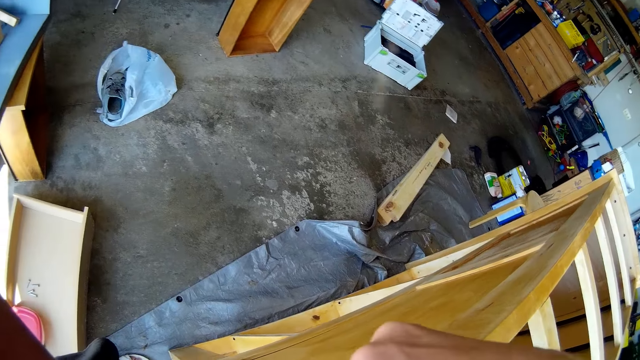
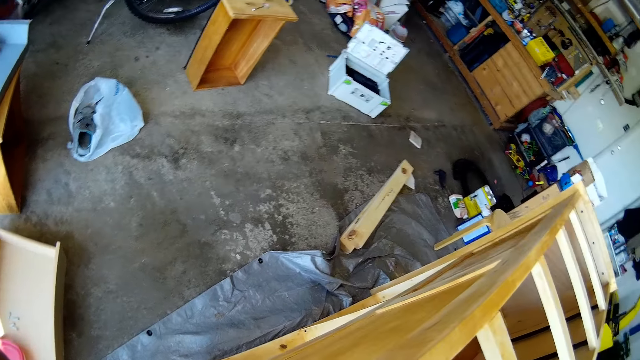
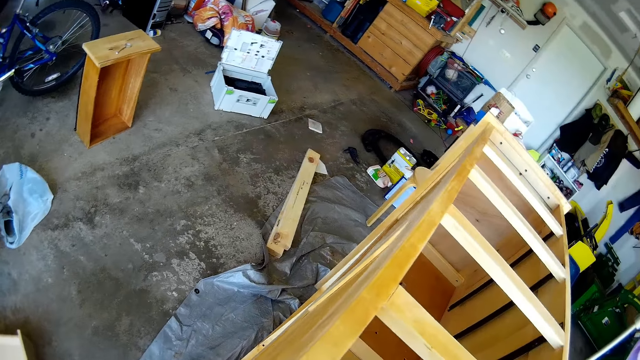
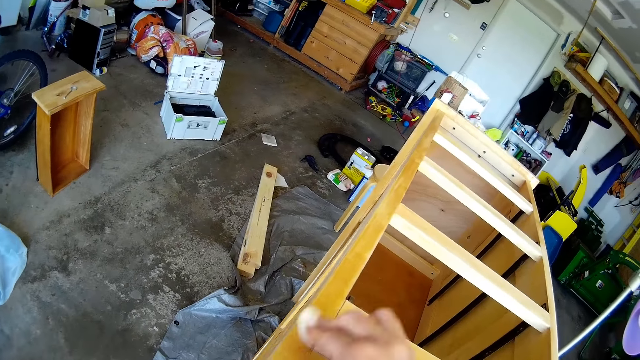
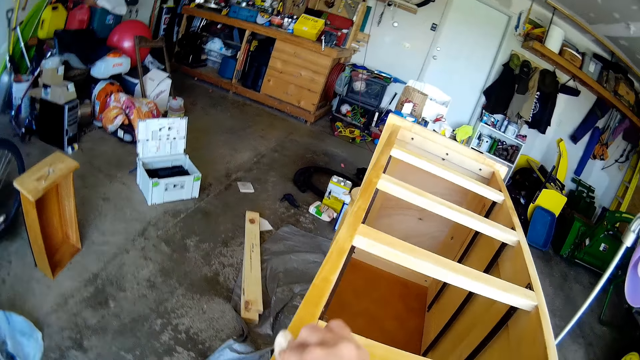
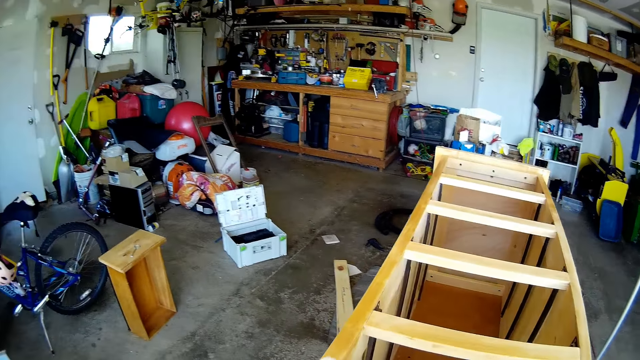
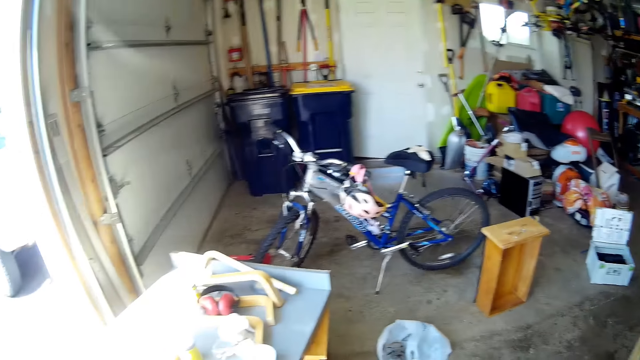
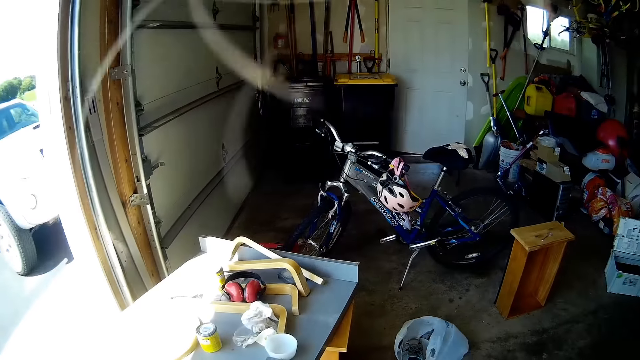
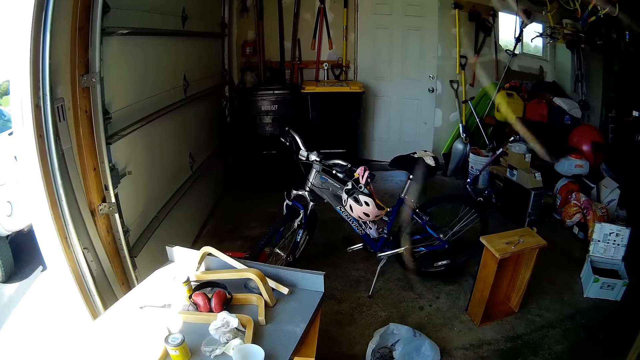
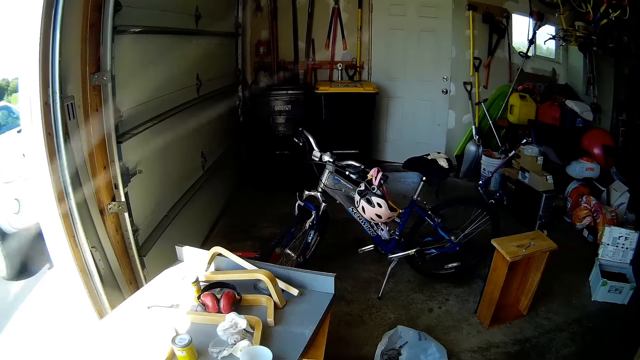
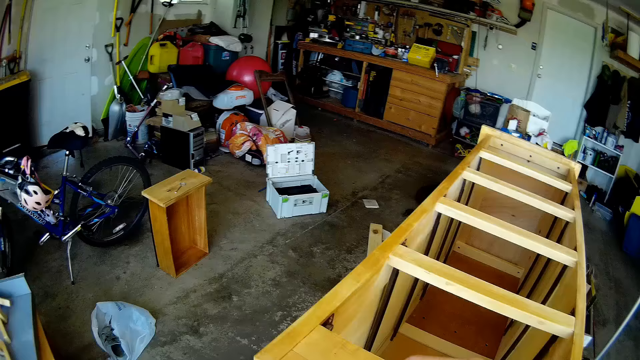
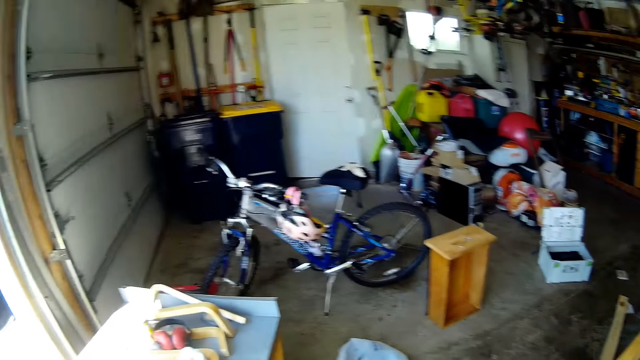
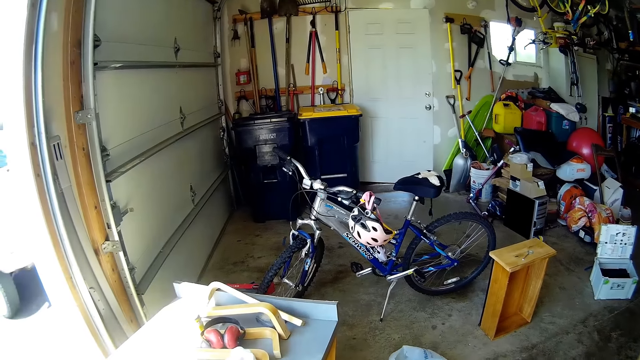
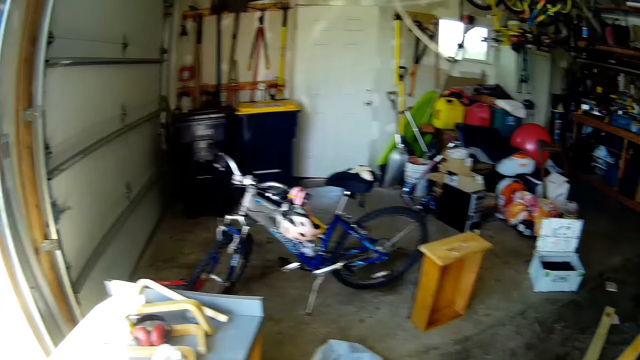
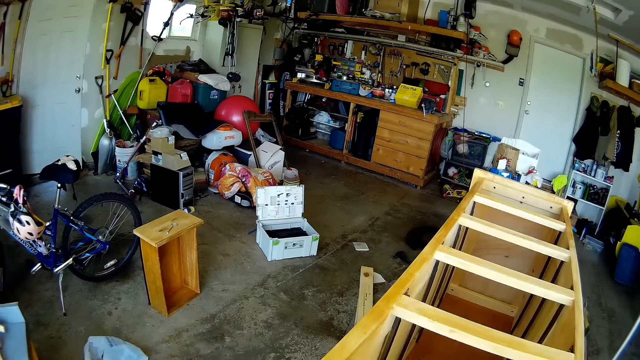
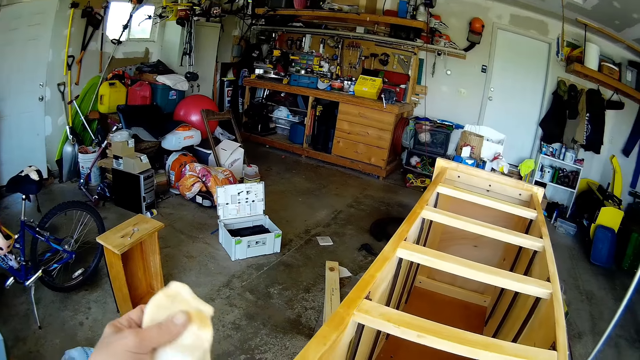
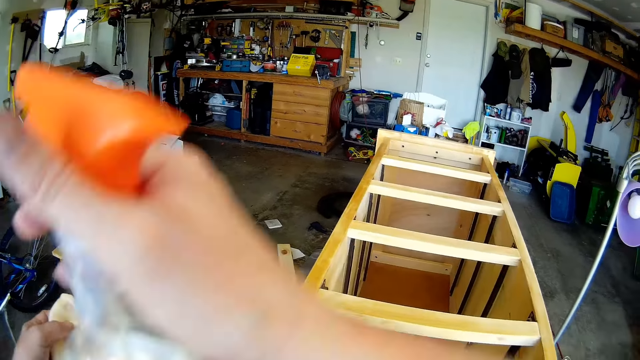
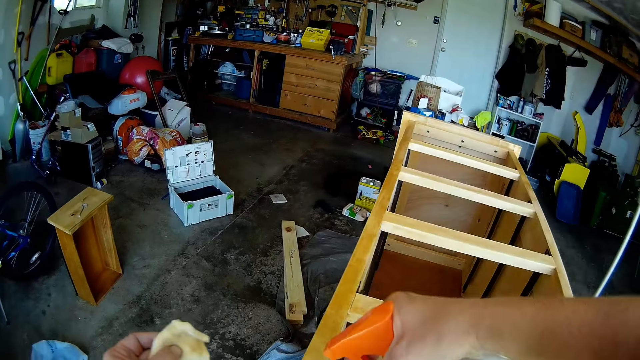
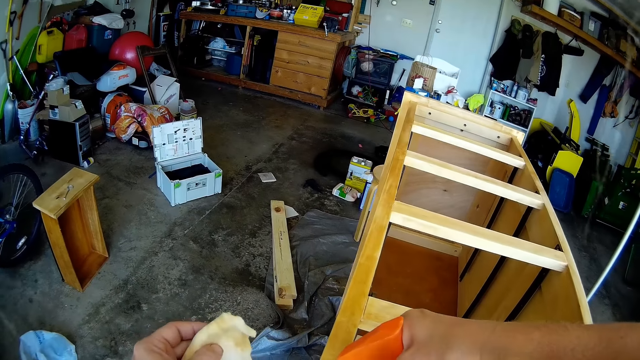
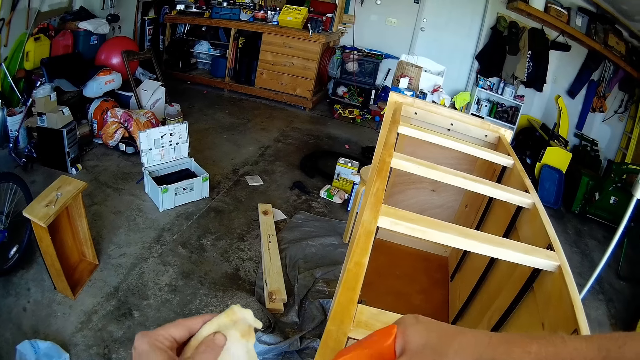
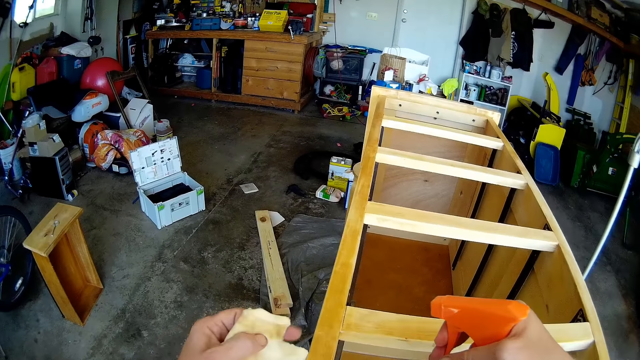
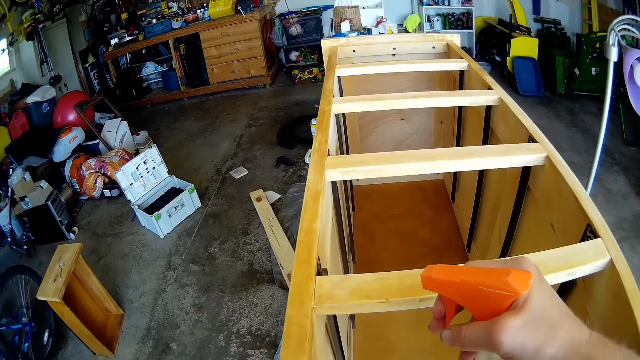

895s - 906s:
The camera wearer looks around the workshop. They spray the cabinet with the wooden furniture cleaning spray.

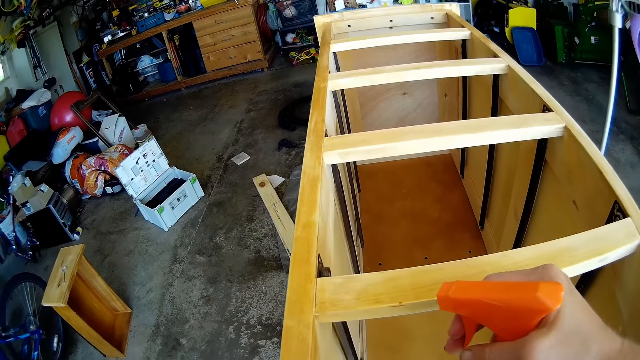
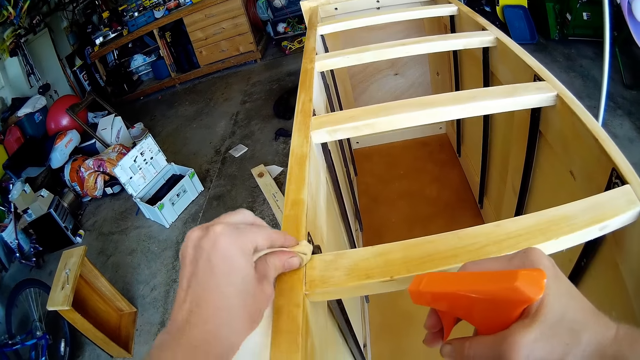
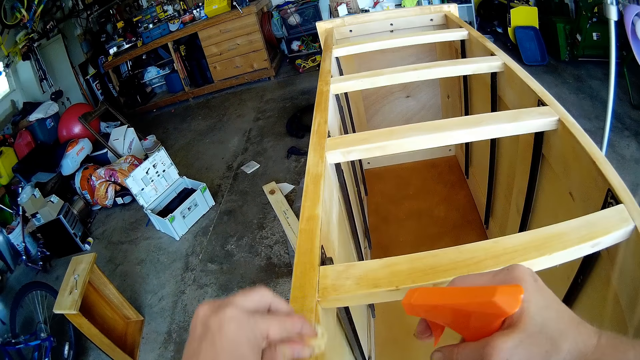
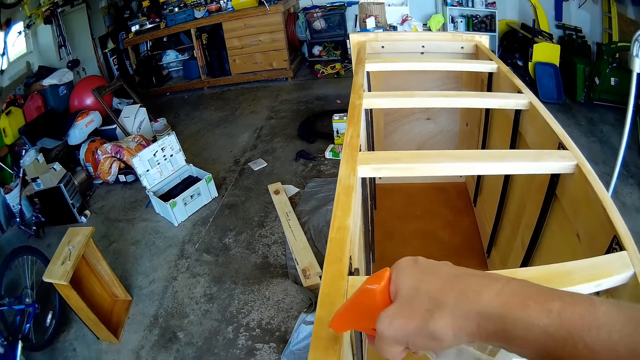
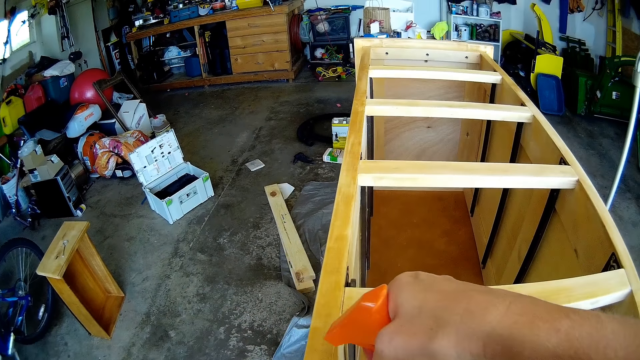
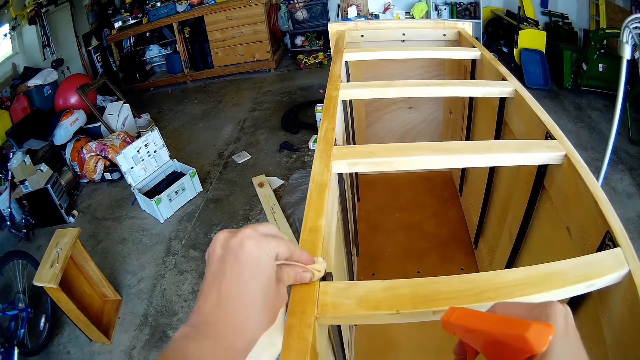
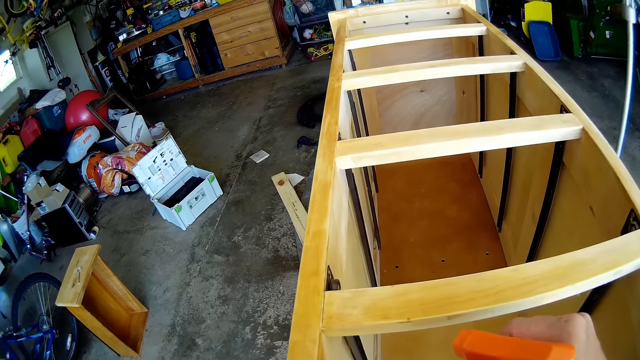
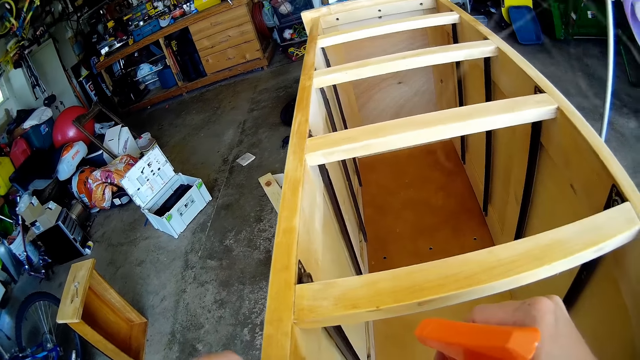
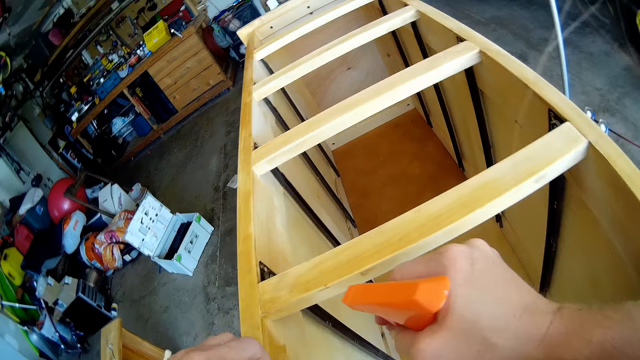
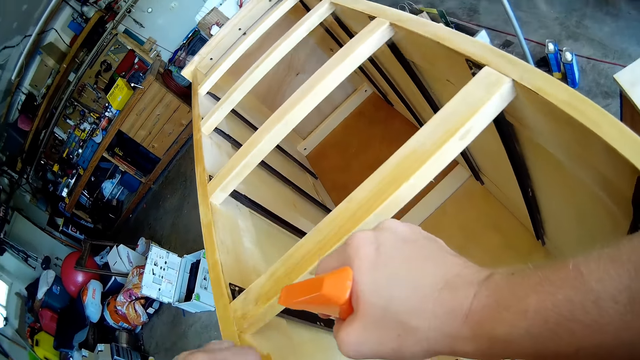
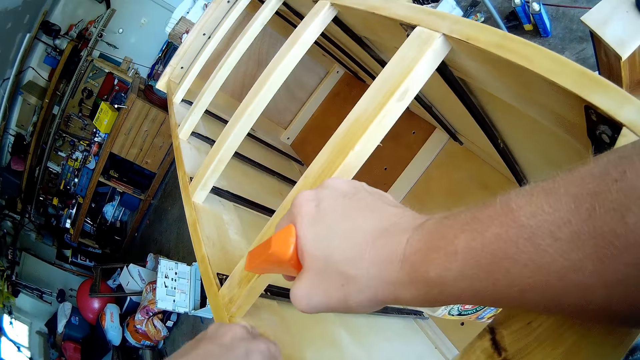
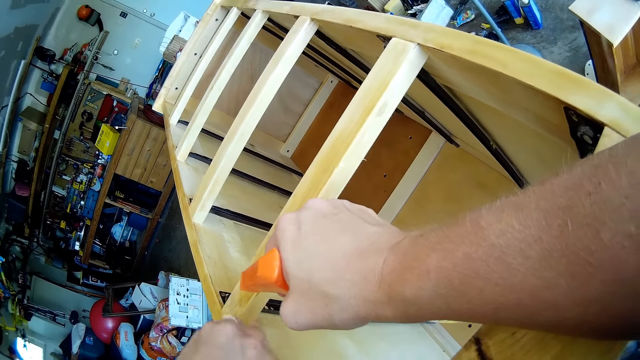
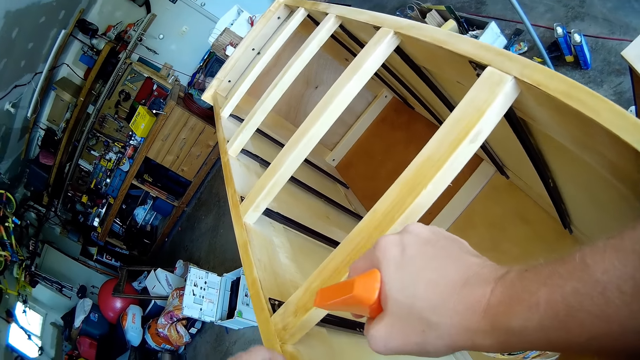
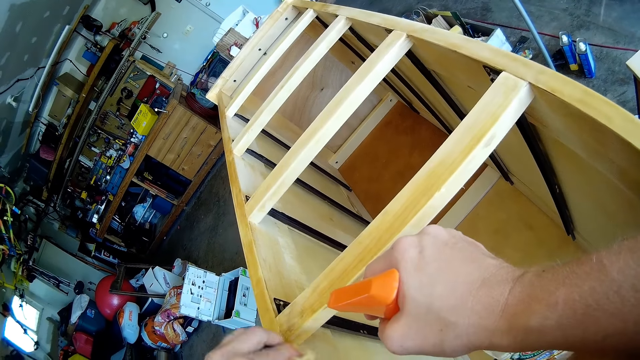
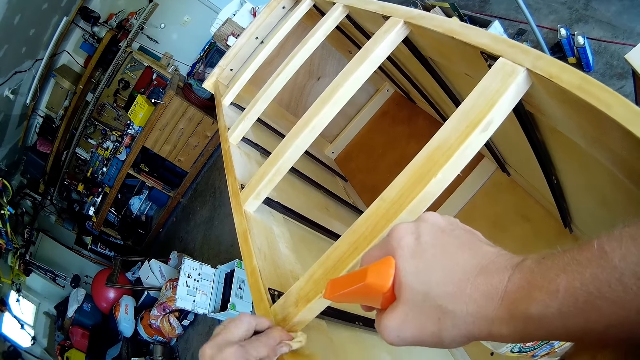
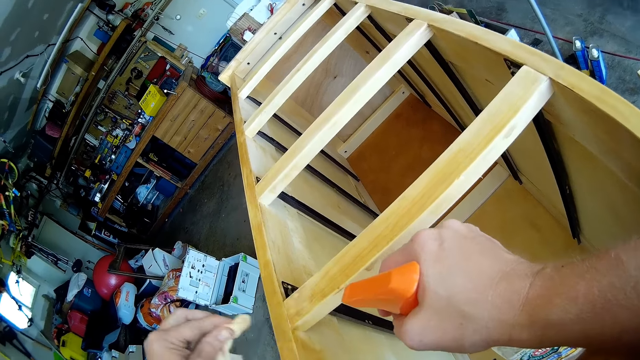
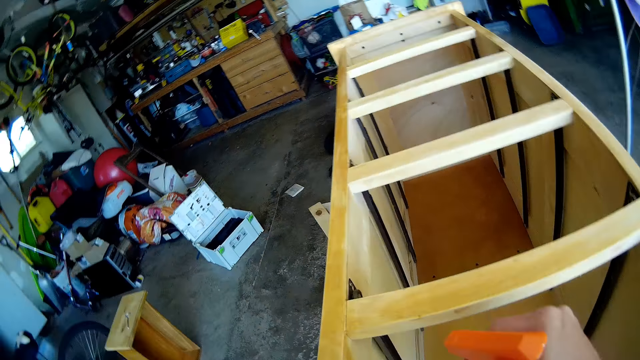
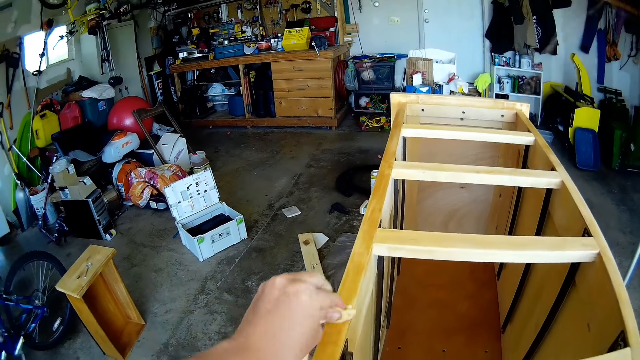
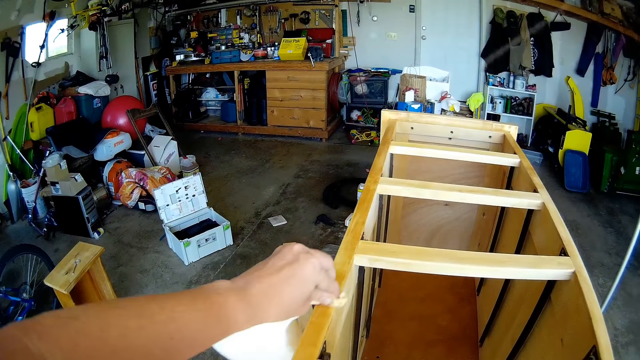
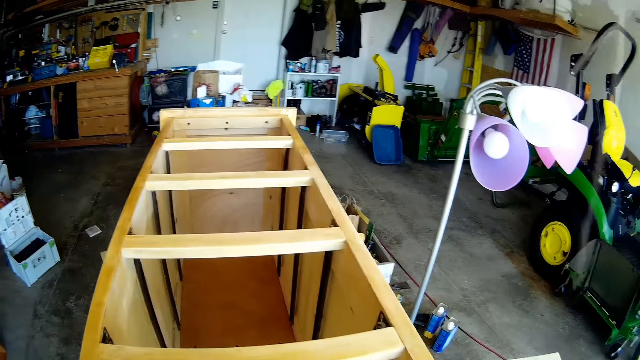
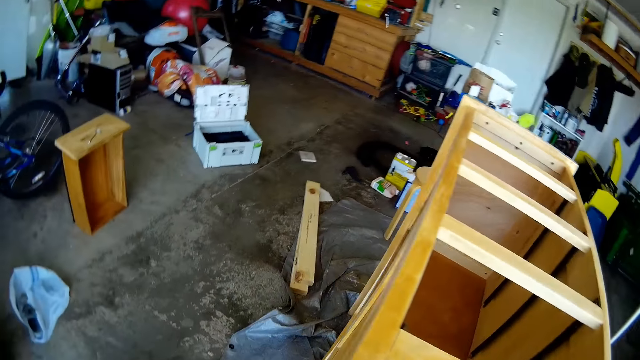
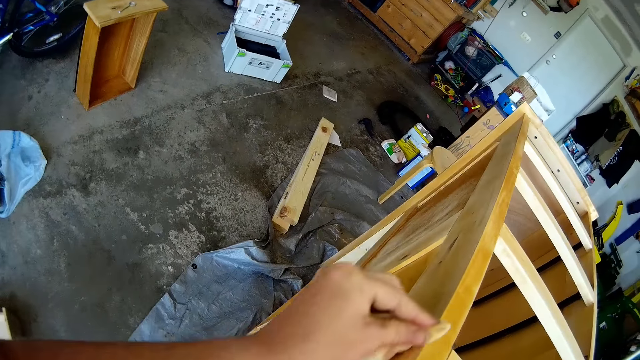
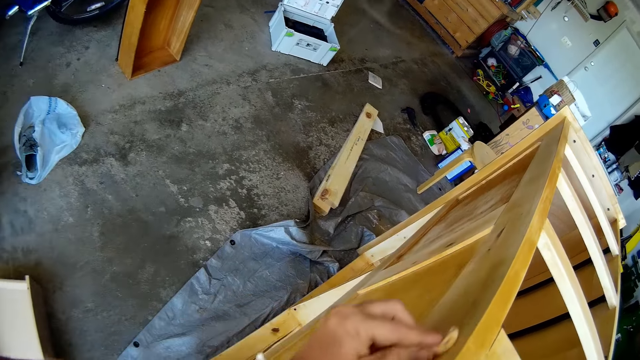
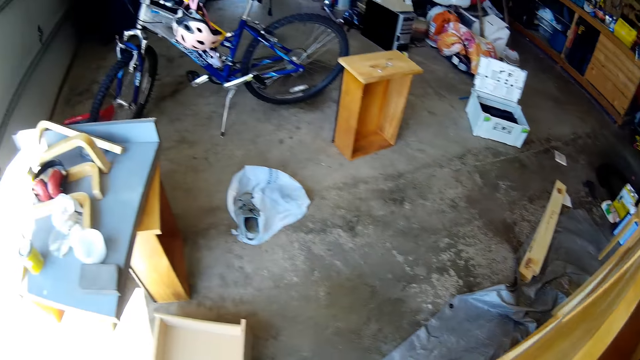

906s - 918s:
The camera wearer wipes the wooden surface with a kitchen towel. They spray the cabinet with the wooden furniture cleaning spray. They wipe the wooden surface with the kitchen towel.
